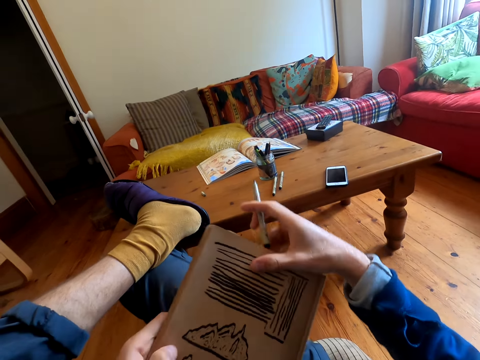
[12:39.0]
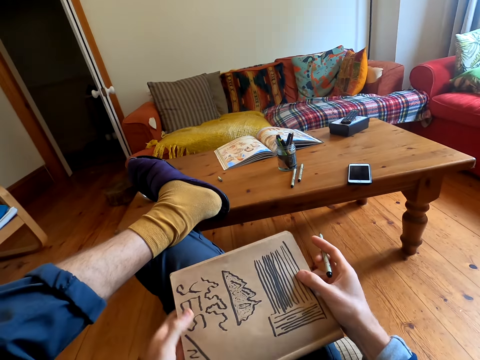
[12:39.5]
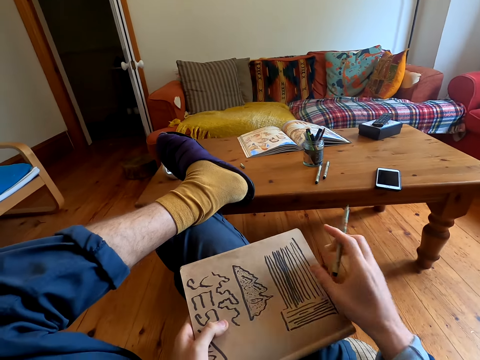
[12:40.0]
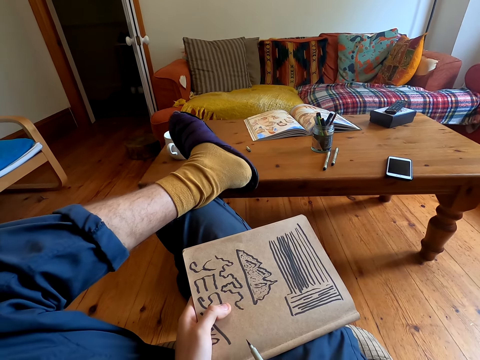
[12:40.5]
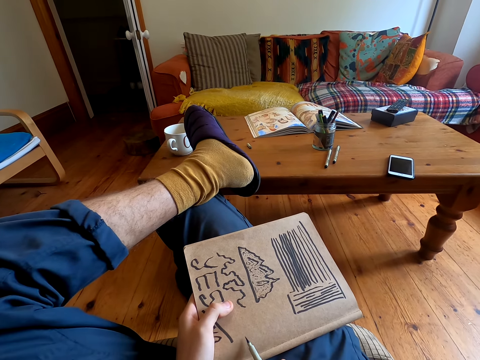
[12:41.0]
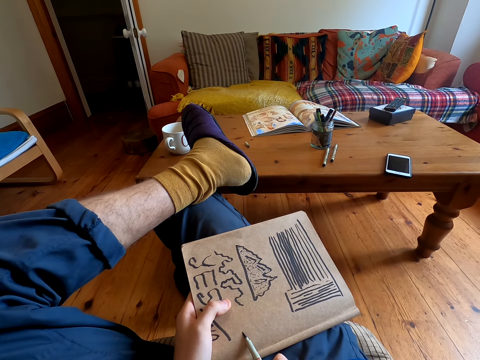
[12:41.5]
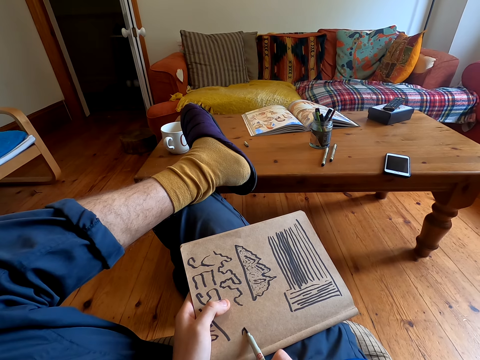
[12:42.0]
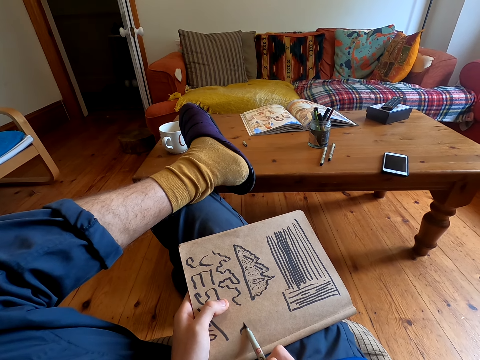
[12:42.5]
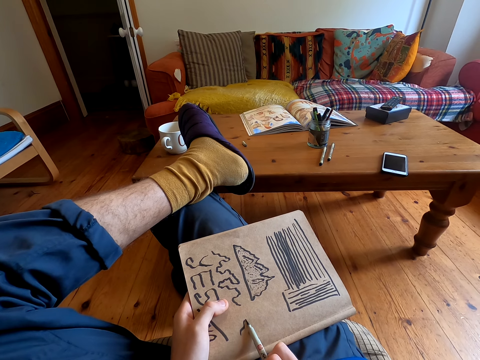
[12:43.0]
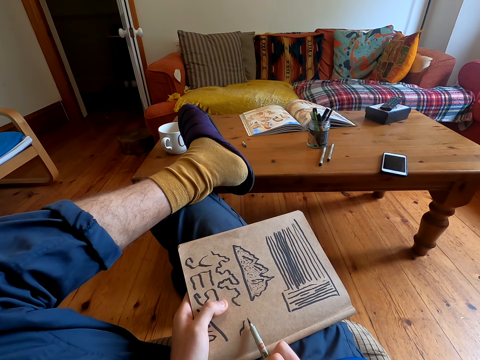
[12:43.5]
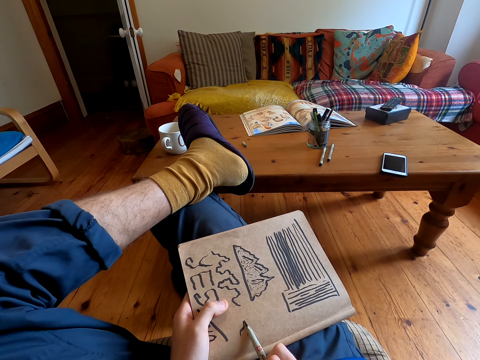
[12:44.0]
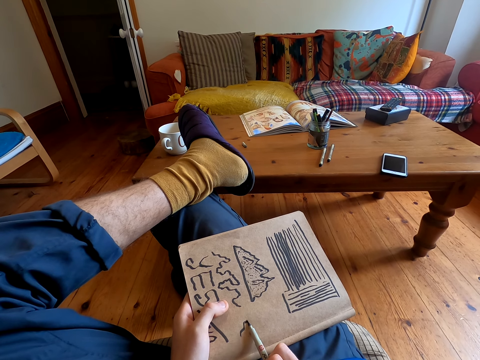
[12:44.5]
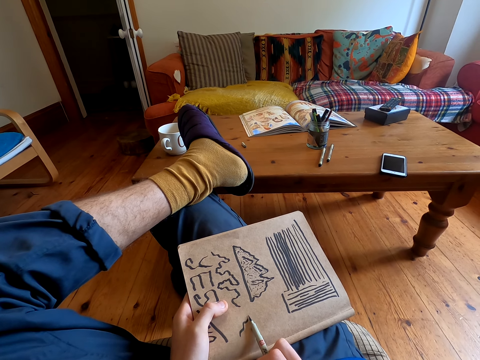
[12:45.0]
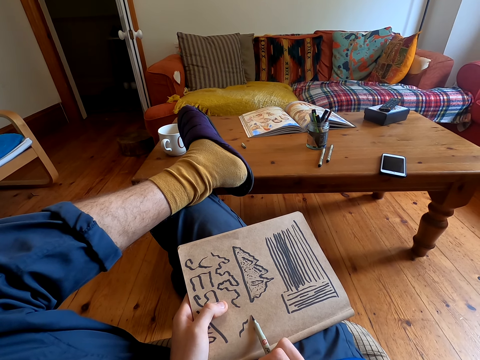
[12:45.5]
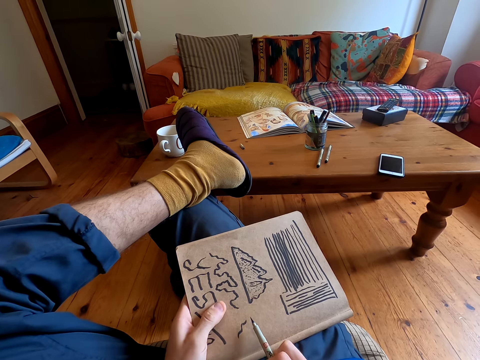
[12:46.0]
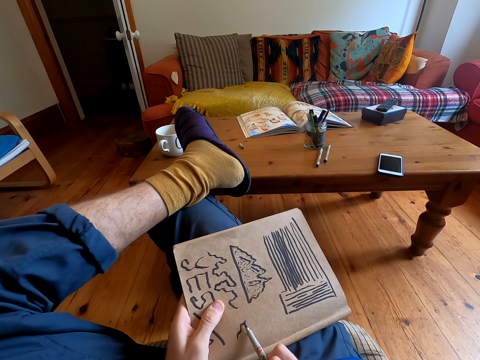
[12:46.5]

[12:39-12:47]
The camera wearer turns the book. They draw on the book with a pen.

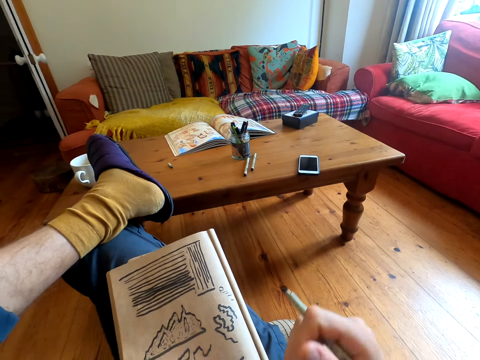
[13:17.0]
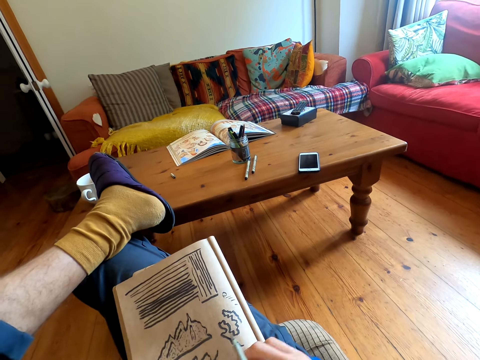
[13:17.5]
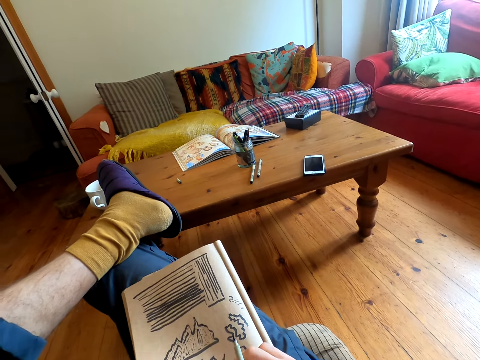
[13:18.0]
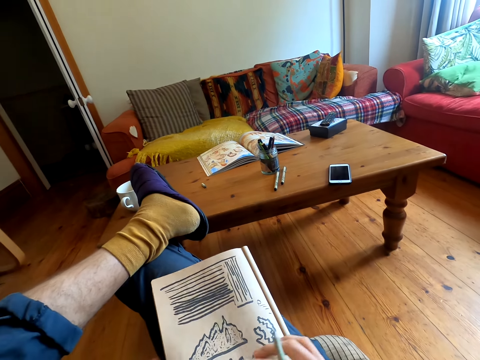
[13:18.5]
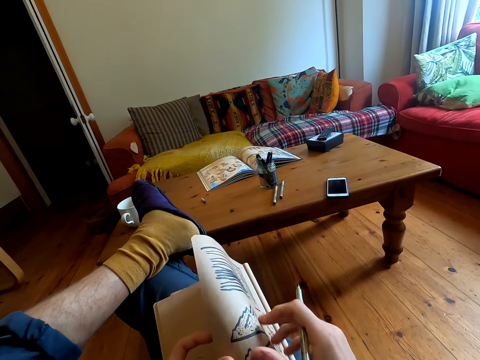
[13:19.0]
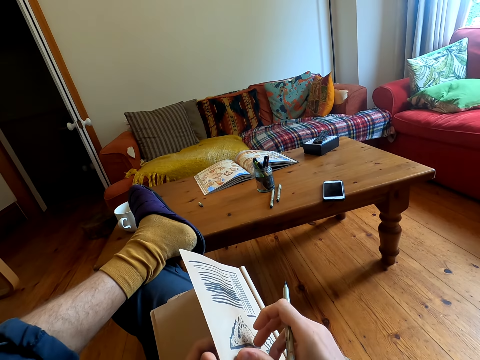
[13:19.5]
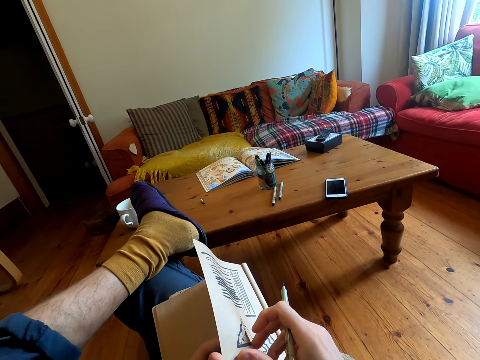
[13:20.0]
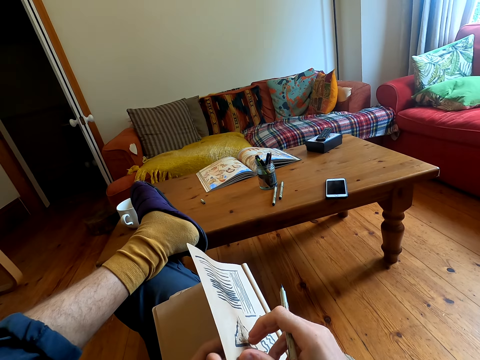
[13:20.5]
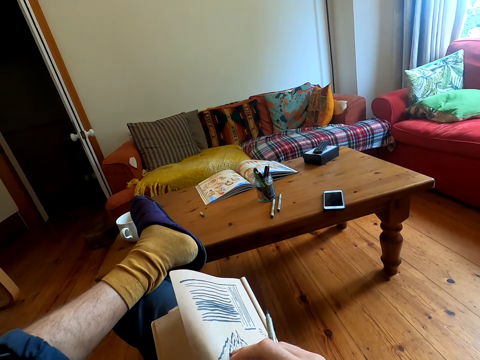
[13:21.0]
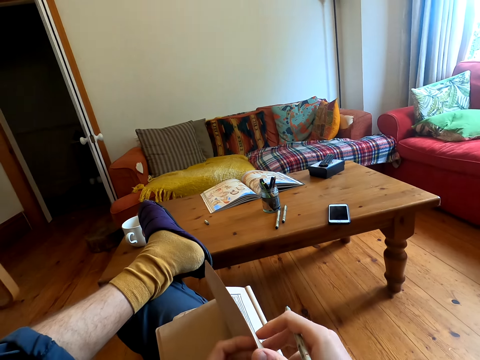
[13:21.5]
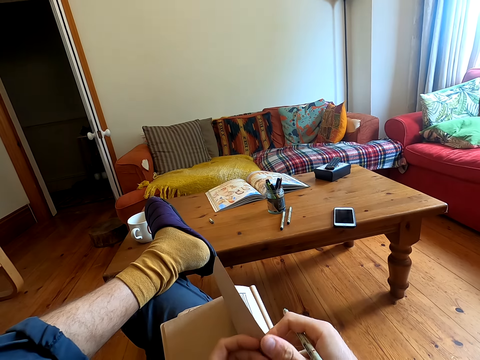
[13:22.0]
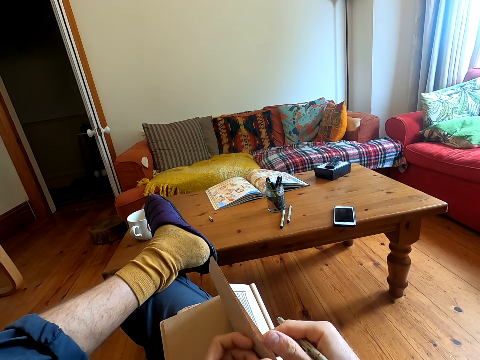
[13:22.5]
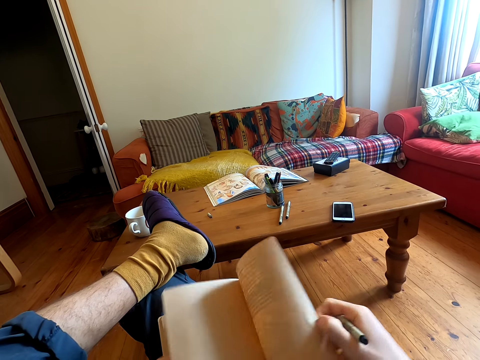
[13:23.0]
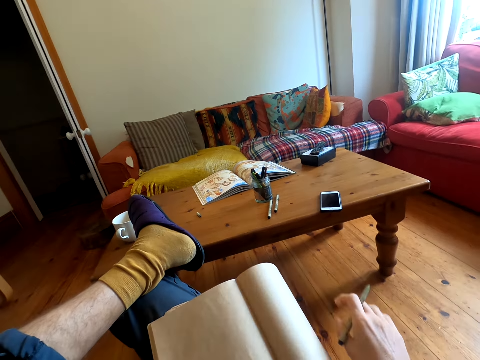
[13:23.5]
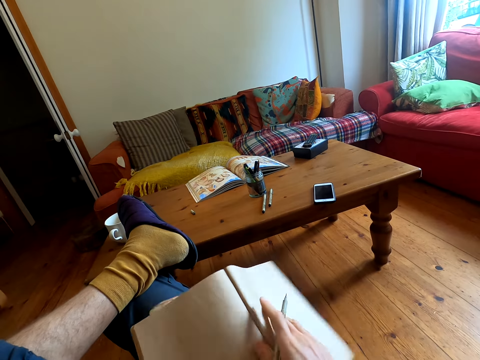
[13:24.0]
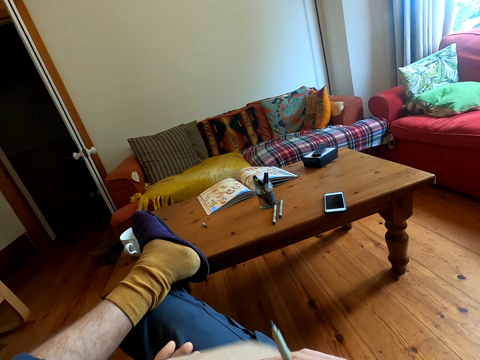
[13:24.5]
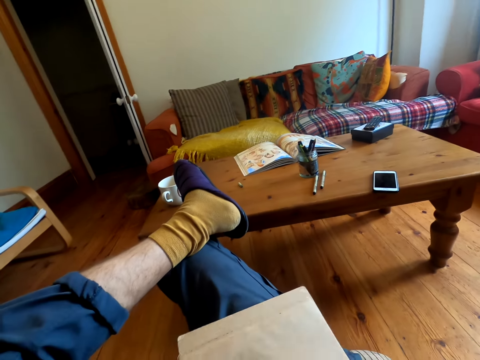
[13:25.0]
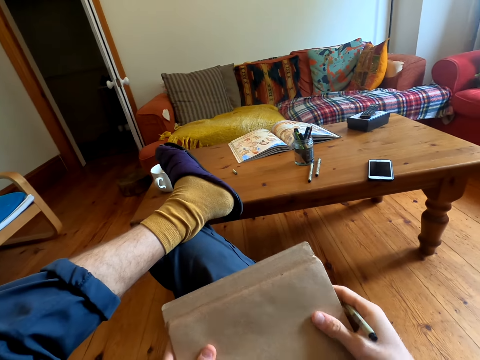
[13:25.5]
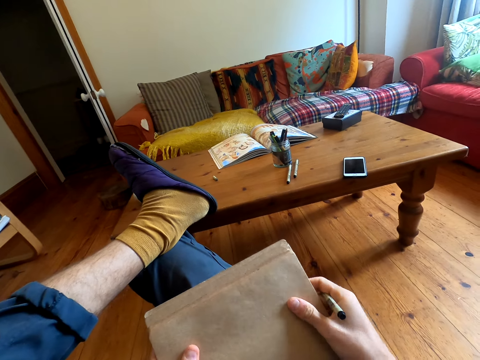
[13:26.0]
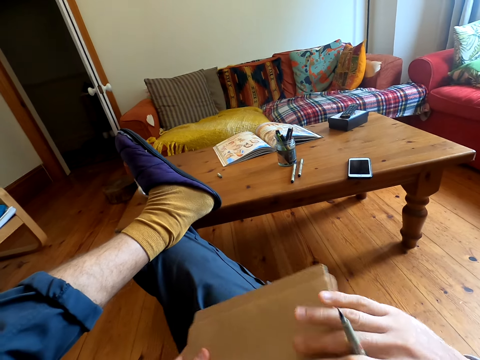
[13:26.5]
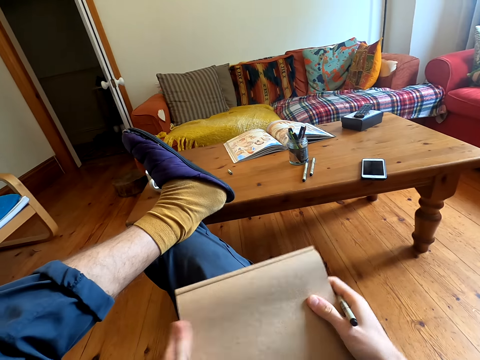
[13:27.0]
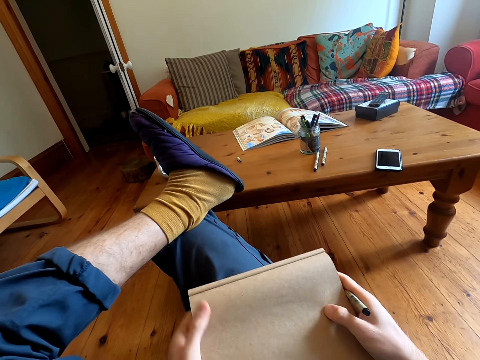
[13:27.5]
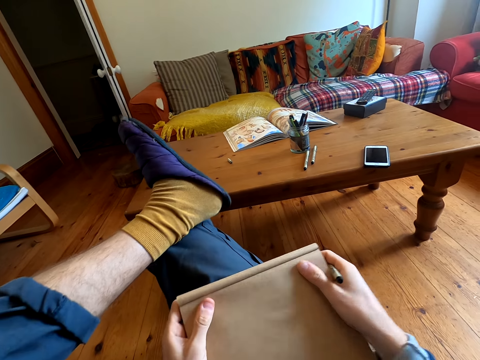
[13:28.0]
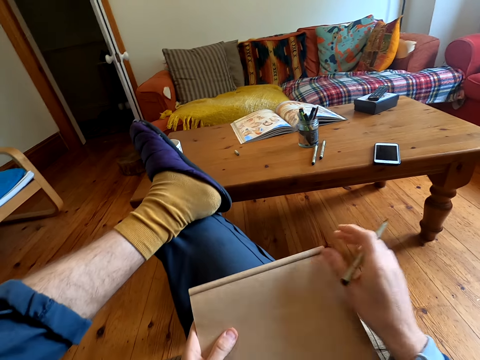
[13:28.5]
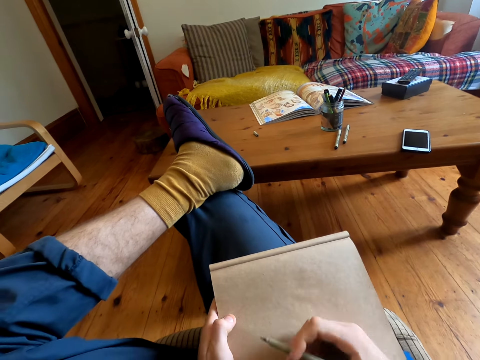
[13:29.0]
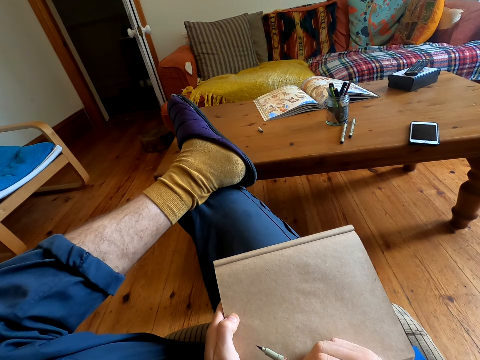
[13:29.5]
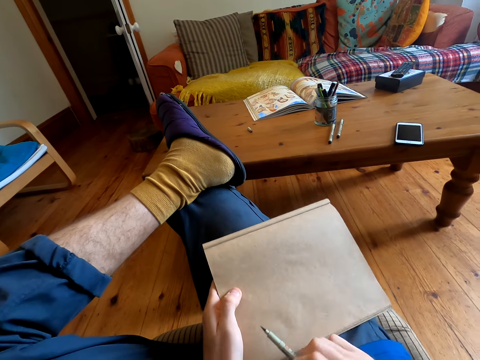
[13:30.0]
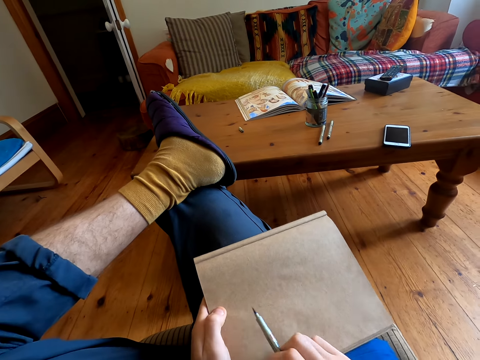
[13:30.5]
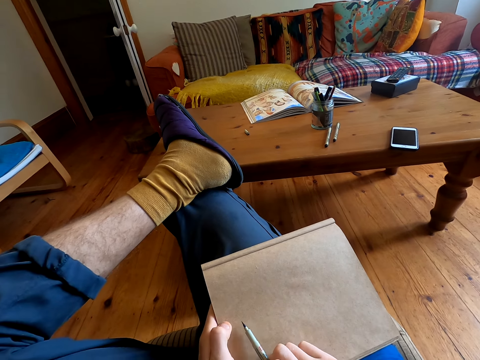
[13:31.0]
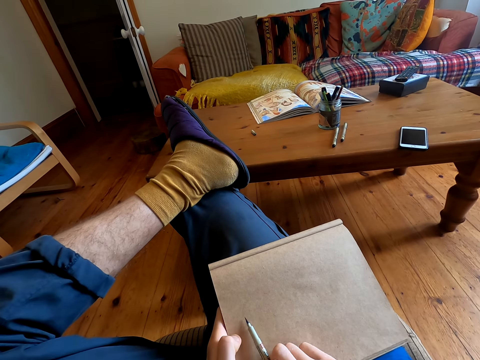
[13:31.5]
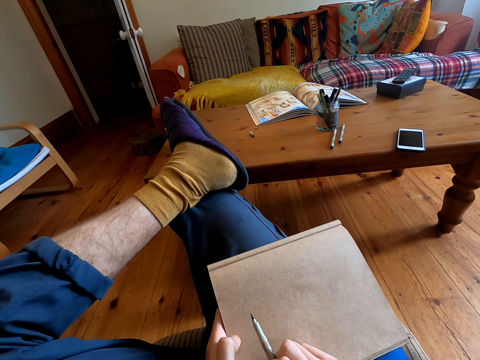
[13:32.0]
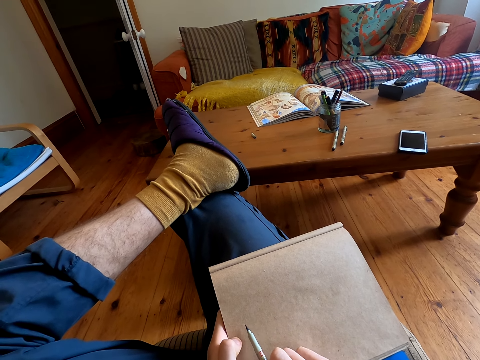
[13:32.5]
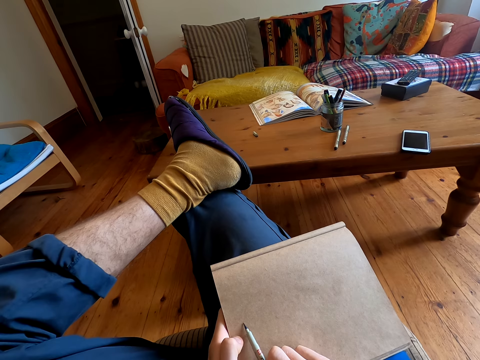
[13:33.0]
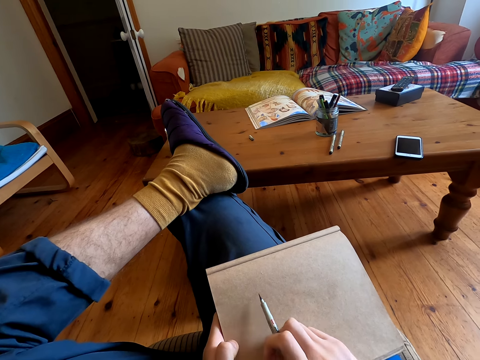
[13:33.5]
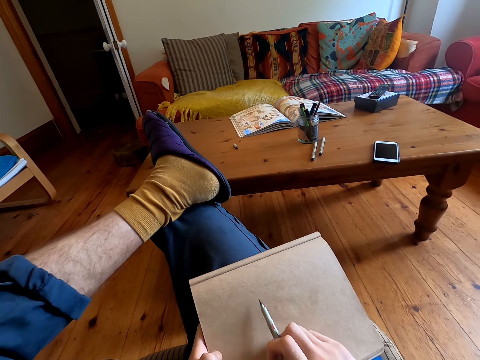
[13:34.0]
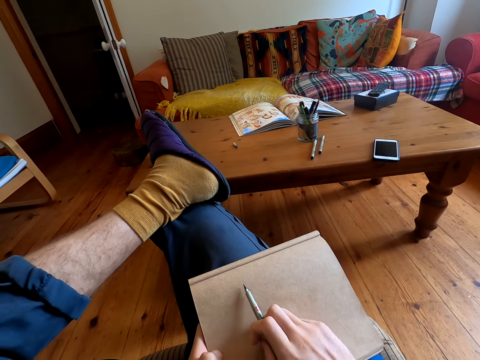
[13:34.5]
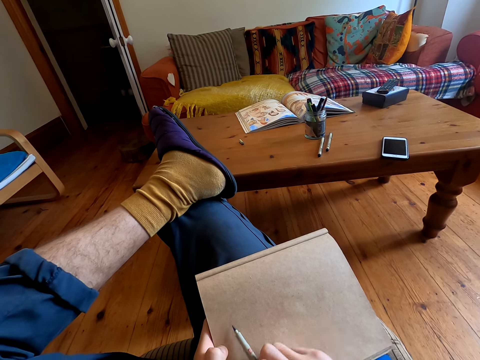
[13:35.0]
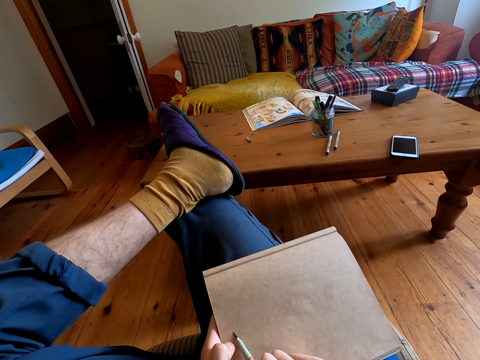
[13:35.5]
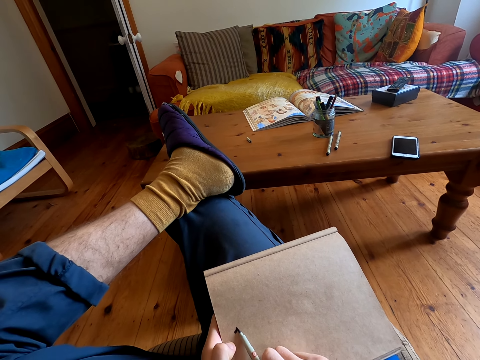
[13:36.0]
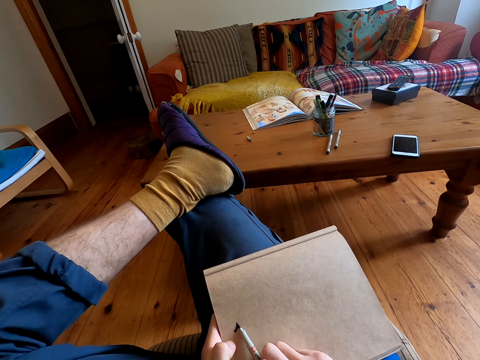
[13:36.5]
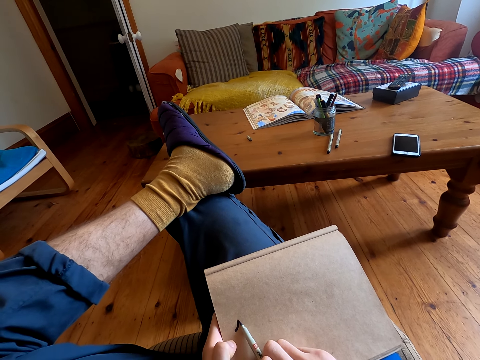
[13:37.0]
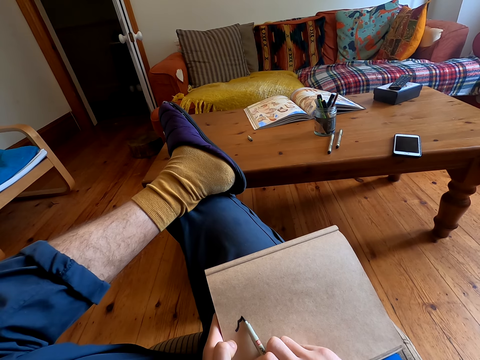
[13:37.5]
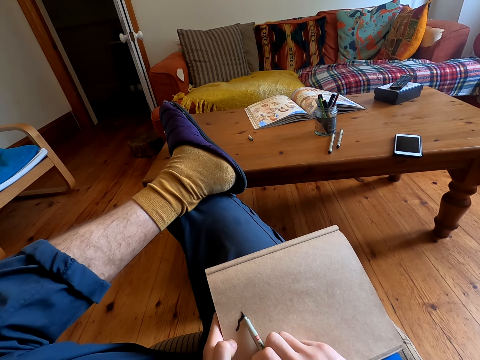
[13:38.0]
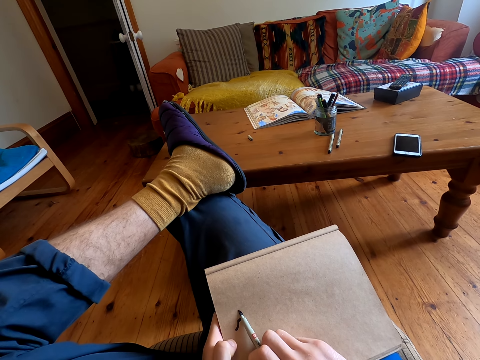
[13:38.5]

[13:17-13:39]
The camera wearer looks at the book. They turn the page on the book. They flip the book. They flip the book again. They draw on the book with a pen.
